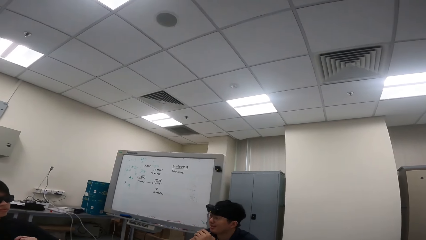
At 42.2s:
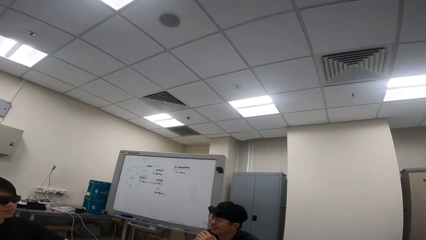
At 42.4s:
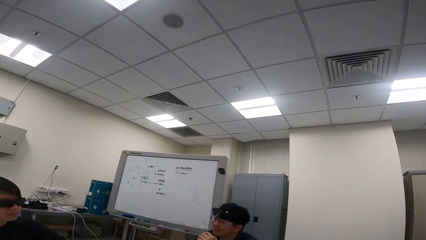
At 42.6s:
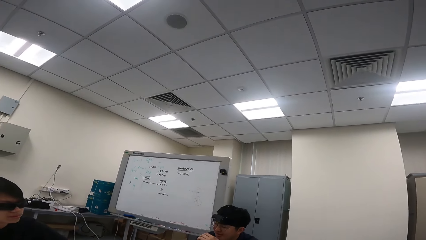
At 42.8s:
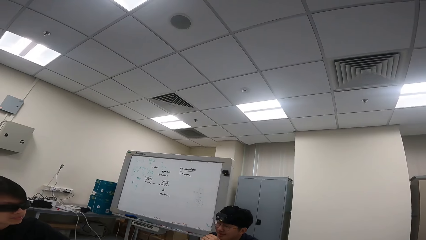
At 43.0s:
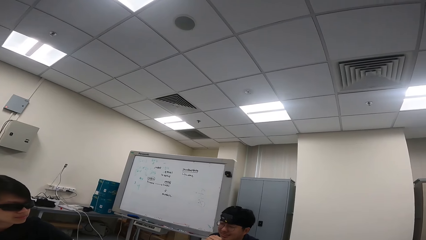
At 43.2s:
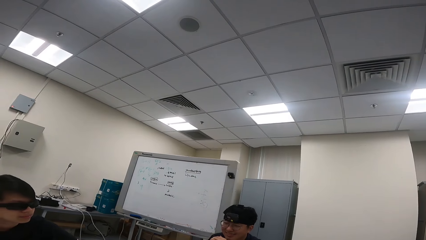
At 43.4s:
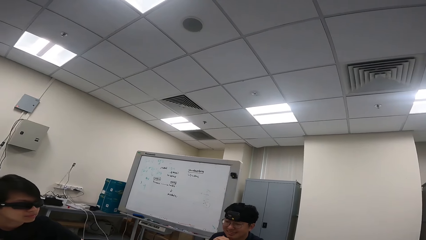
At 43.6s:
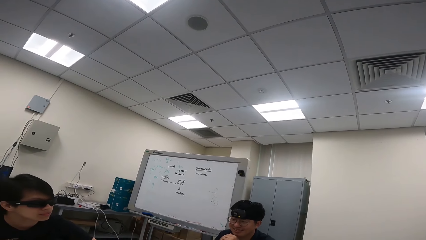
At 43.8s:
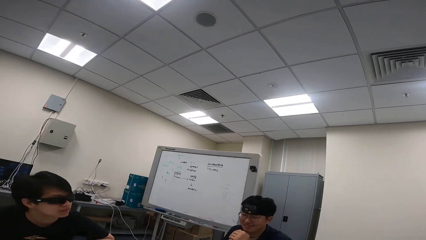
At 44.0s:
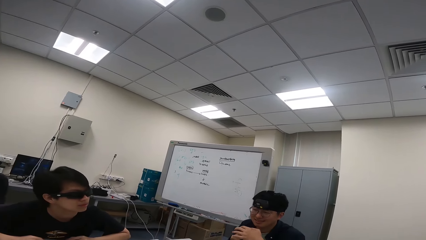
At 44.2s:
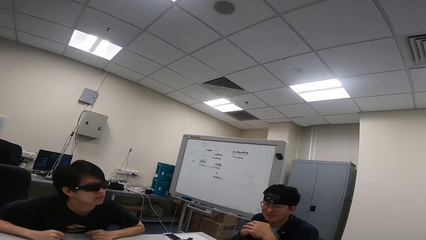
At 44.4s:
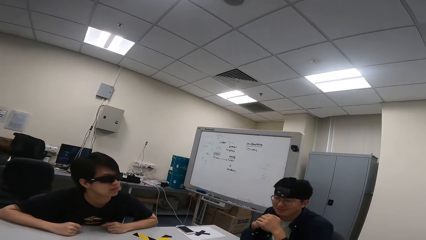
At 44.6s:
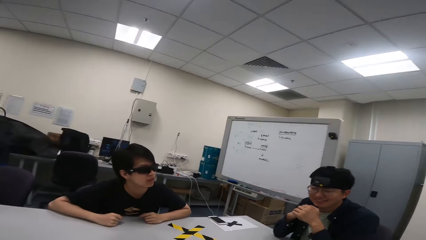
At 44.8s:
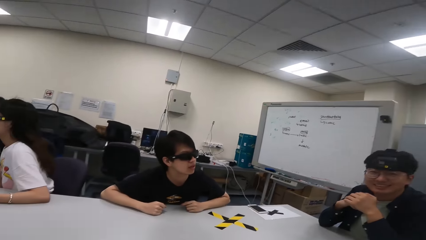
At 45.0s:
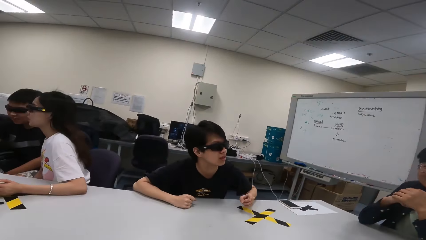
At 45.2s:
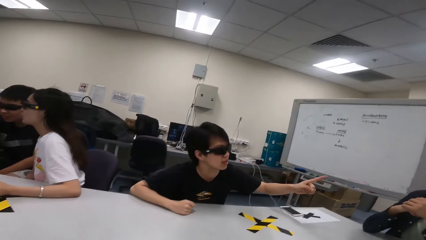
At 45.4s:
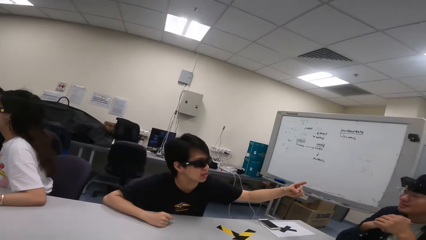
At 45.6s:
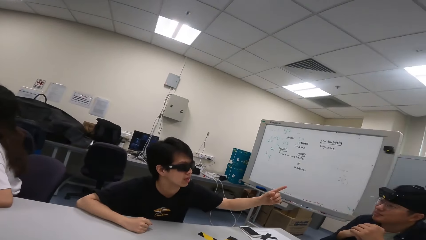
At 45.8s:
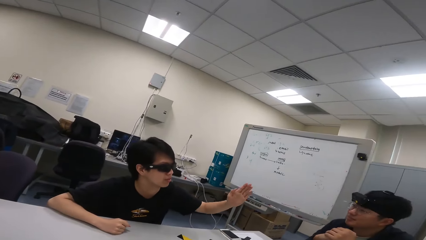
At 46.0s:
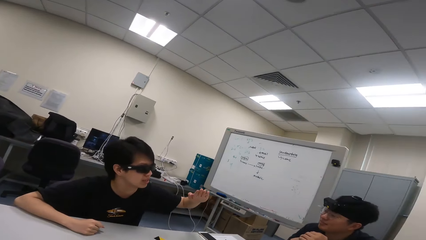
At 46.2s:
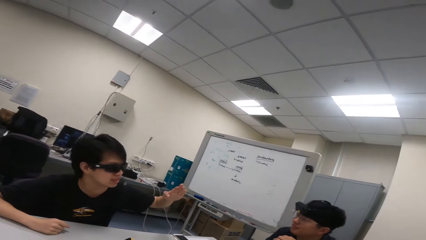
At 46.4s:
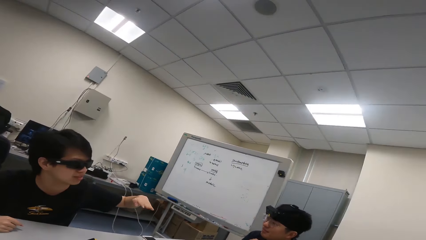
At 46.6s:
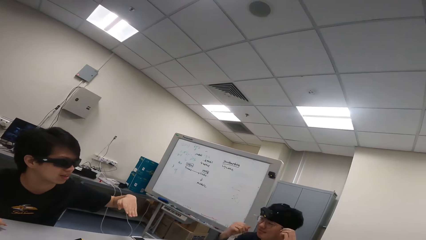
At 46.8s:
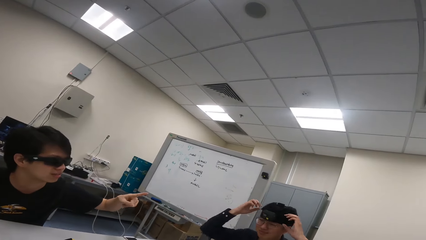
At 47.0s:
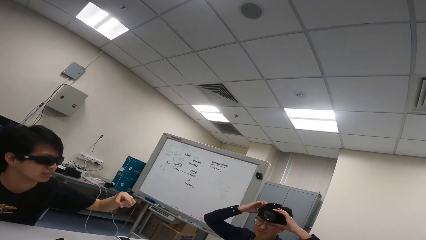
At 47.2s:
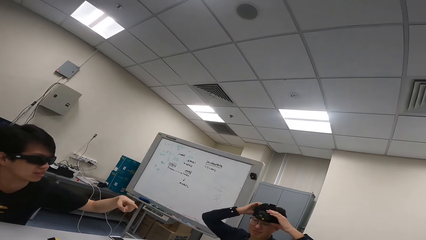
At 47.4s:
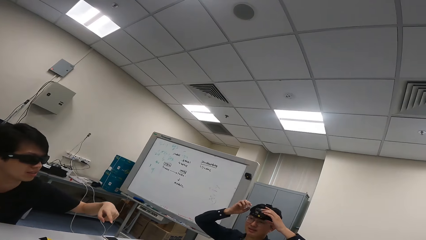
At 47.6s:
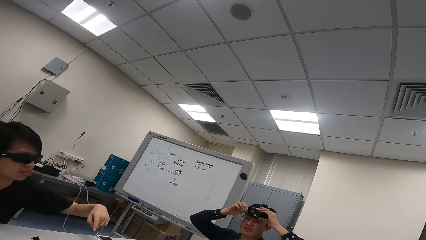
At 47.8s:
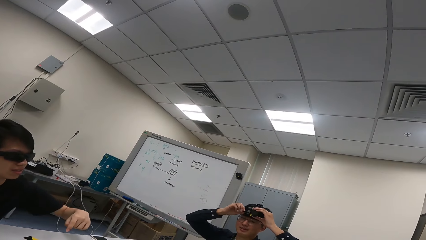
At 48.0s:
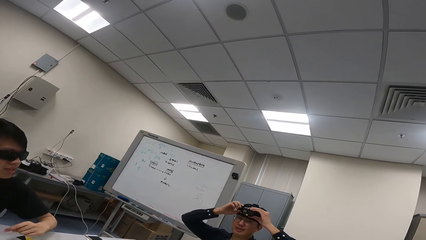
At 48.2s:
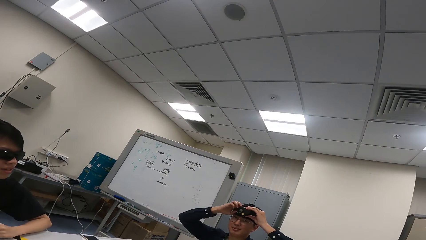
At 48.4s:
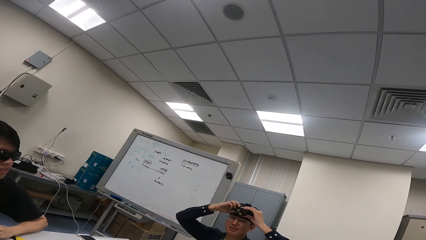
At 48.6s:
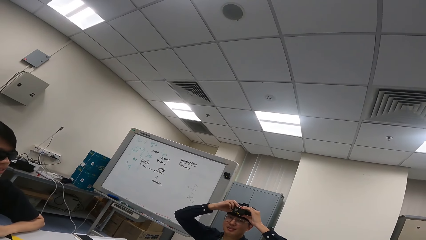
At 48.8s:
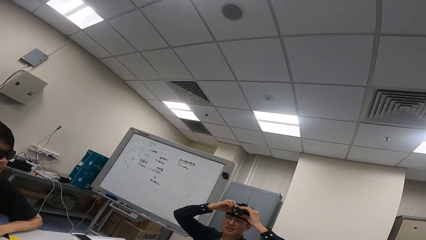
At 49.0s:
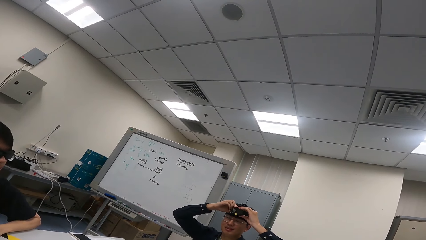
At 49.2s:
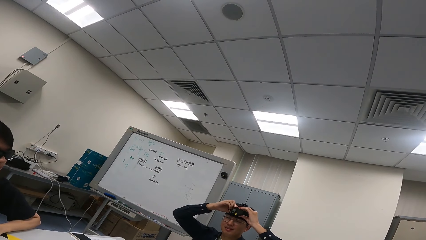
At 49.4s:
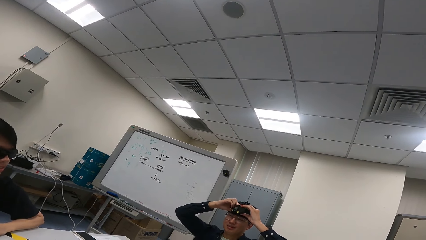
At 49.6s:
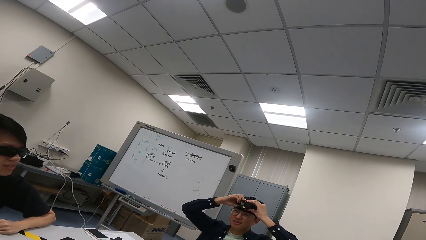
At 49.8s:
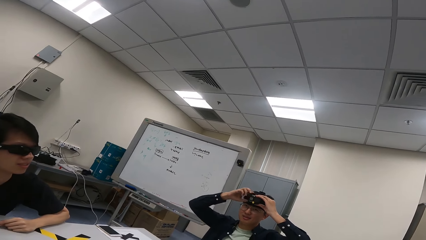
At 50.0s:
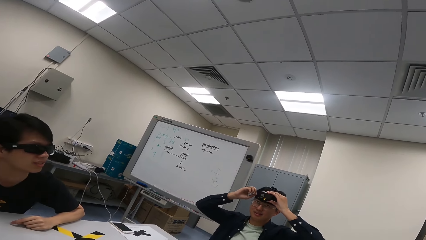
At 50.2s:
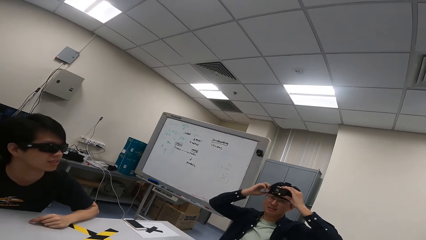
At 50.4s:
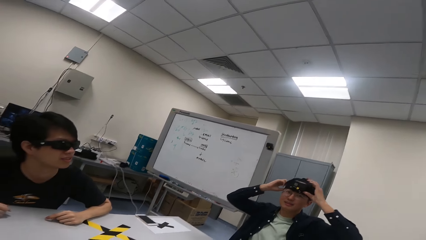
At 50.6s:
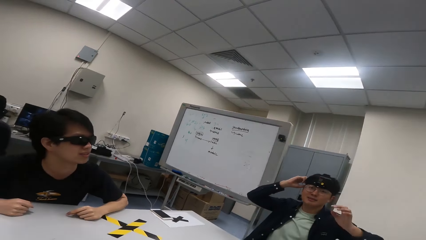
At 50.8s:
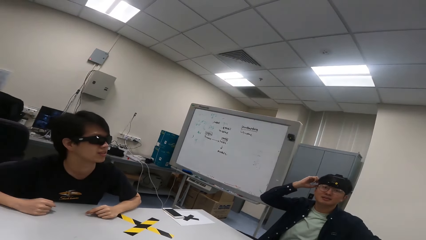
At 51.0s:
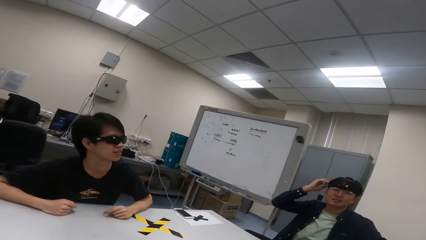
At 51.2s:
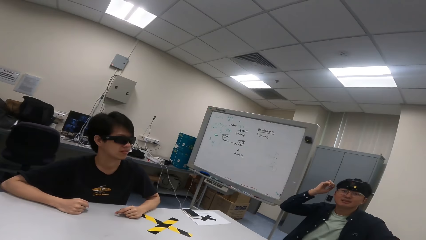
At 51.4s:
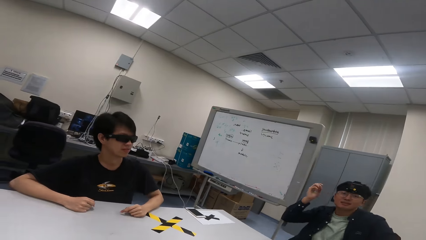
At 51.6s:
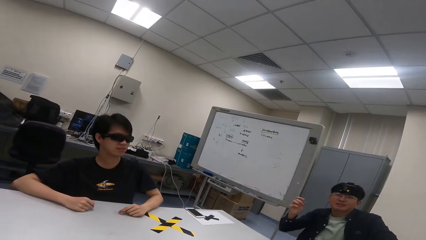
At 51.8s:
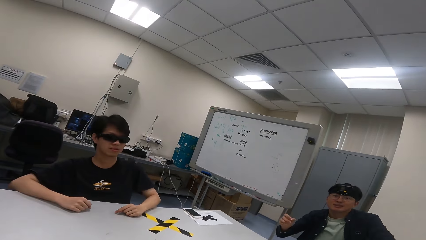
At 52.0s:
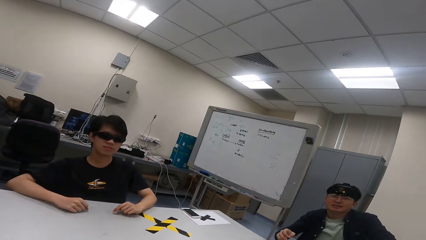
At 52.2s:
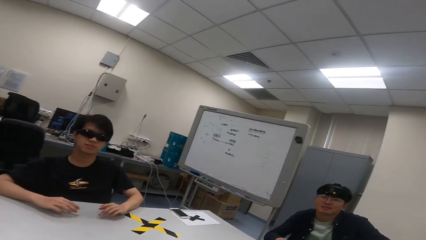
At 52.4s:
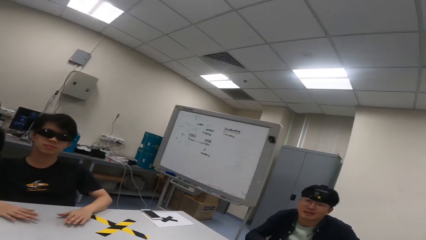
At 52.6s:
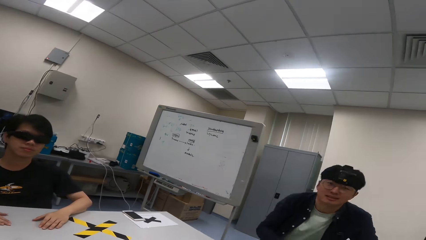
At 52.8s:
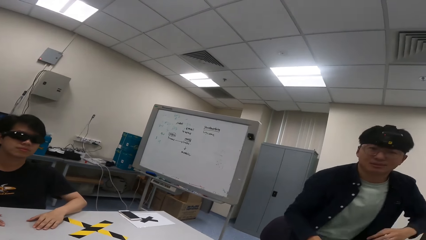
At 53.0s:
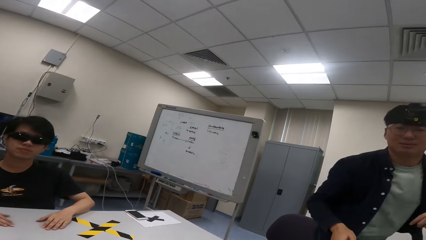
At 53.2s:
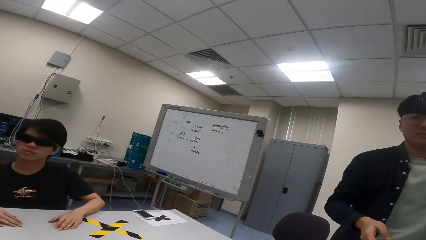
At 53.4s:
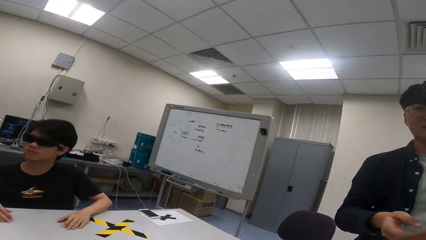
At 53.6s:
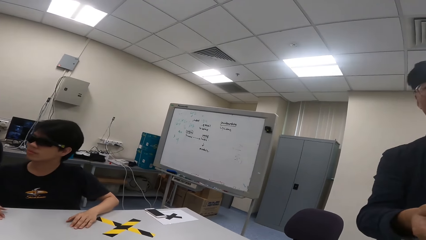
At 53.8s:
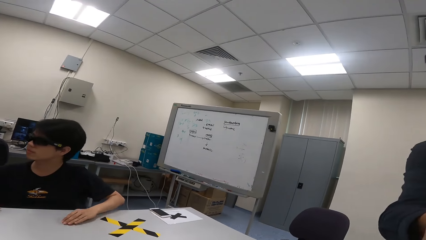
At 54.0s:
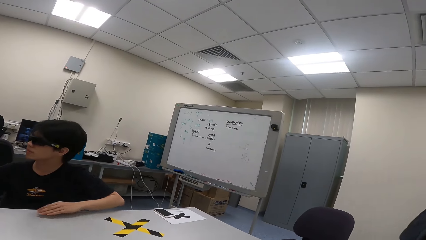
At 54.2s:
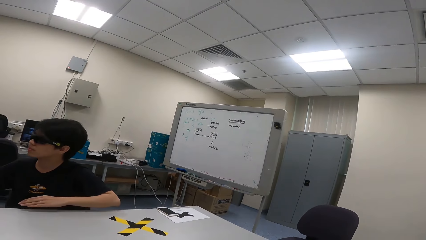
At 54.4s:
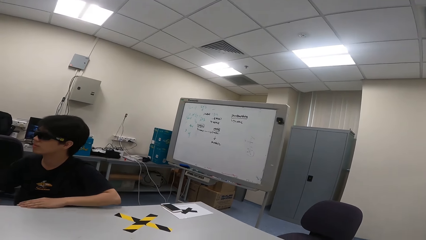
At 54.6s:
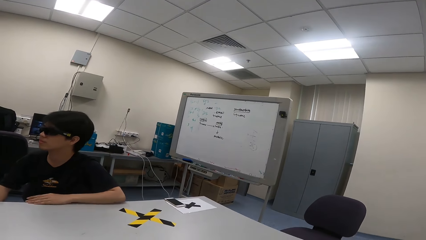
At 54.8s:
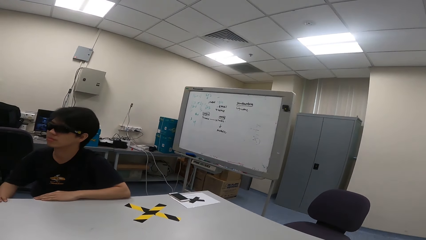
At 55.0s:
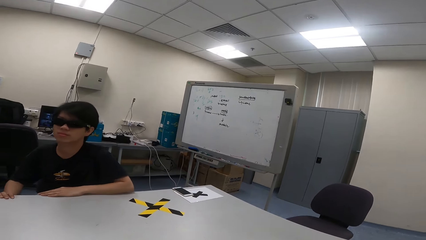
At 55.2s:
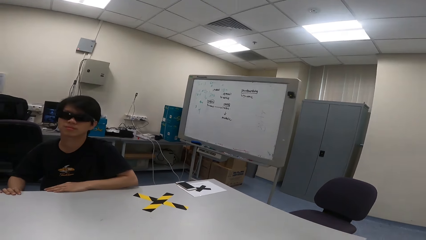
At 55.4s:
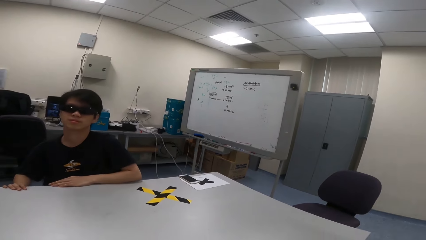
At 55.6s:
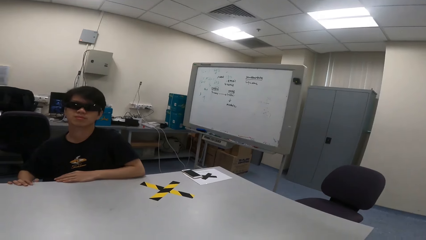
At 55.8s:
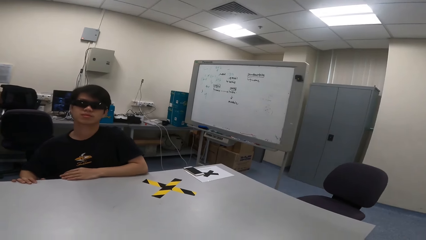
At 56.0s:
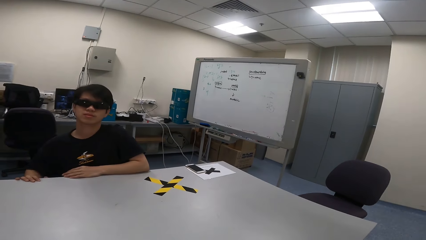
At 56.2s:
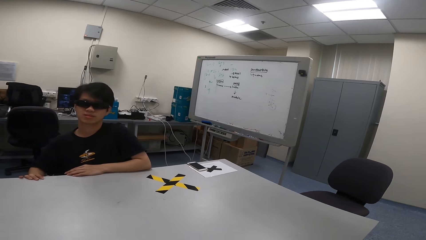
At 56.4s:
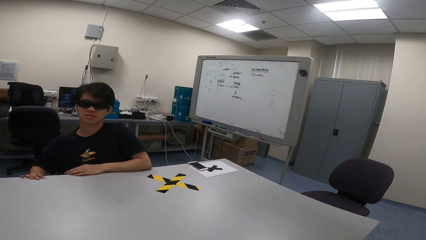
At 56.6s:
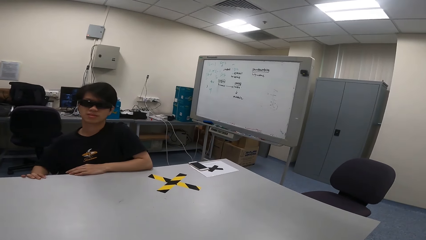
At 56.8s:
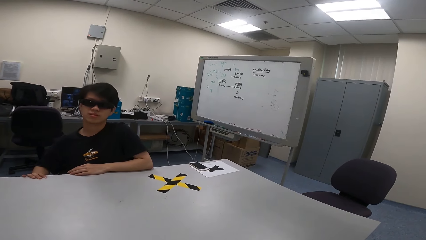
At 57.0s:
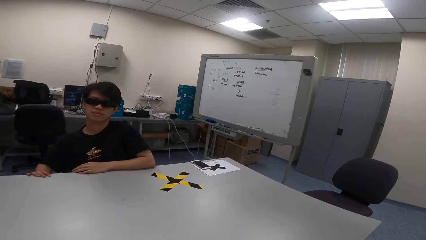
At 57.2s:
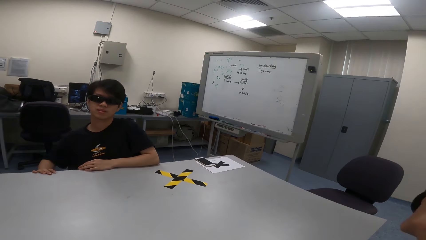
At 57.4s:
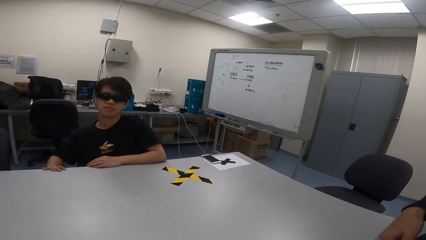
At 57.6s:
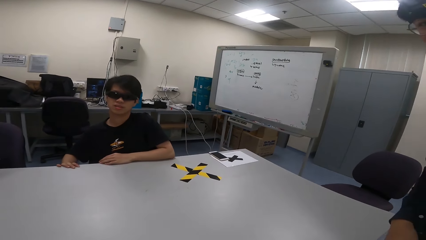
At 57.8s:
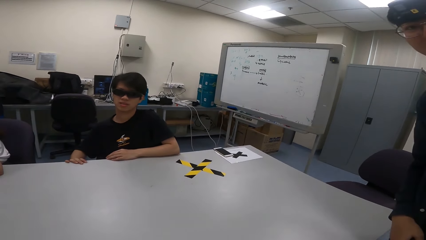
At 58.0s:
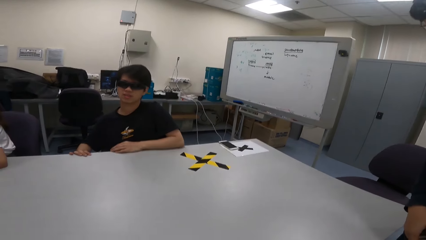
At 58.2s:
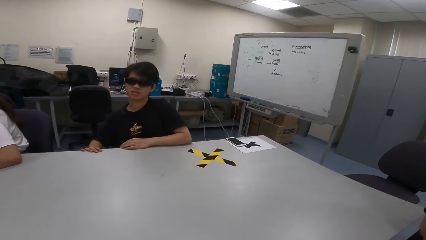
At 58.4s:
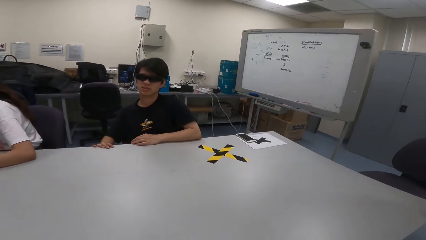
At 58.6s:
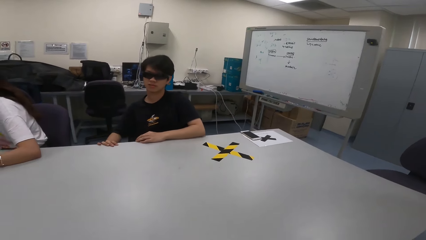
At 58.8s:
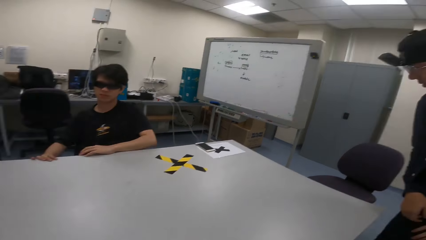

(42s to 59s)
A man points out his finger, demonstrates with his hand. Another man adjusts his camera. The other man stands from his seat.
